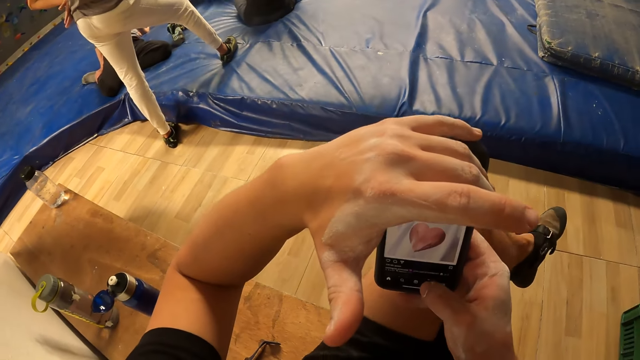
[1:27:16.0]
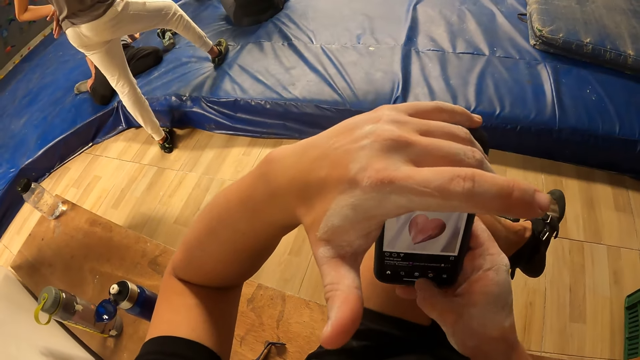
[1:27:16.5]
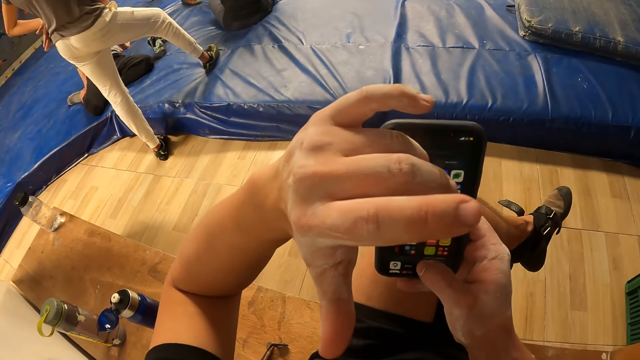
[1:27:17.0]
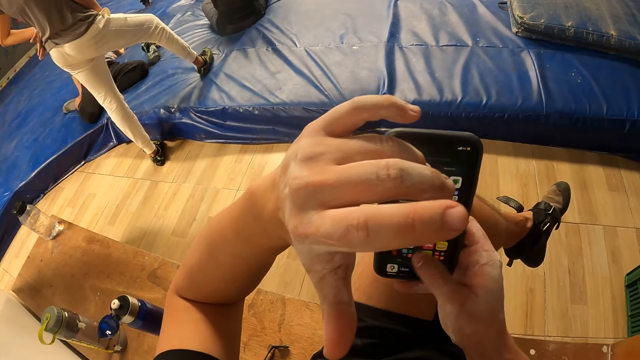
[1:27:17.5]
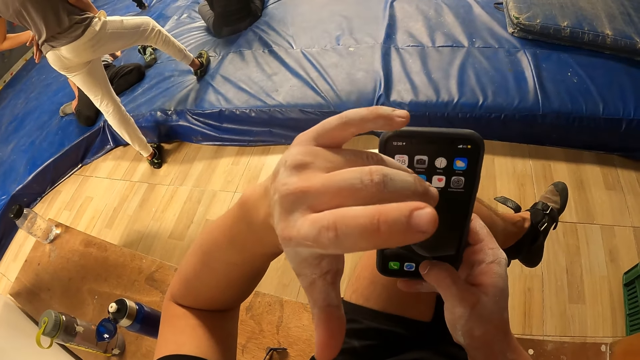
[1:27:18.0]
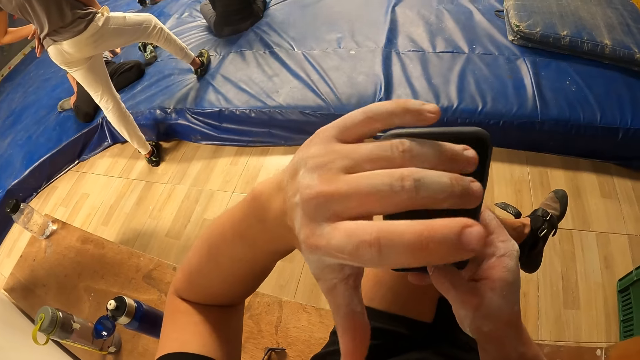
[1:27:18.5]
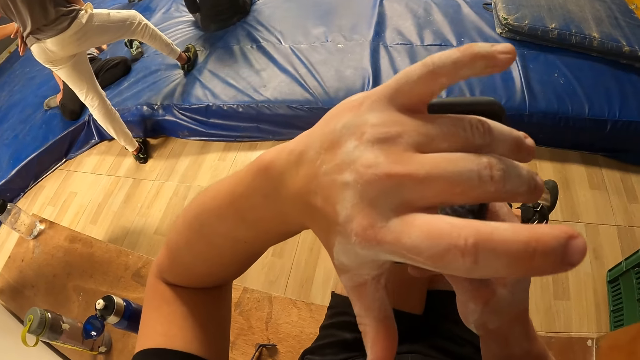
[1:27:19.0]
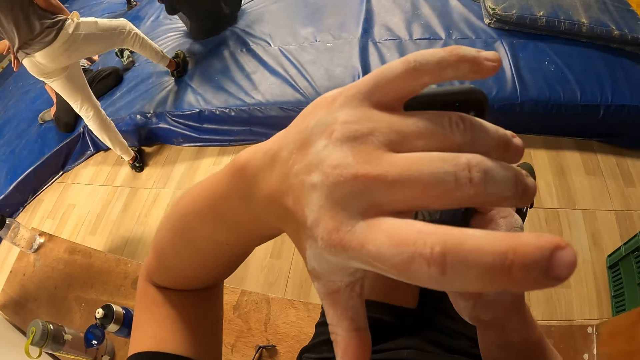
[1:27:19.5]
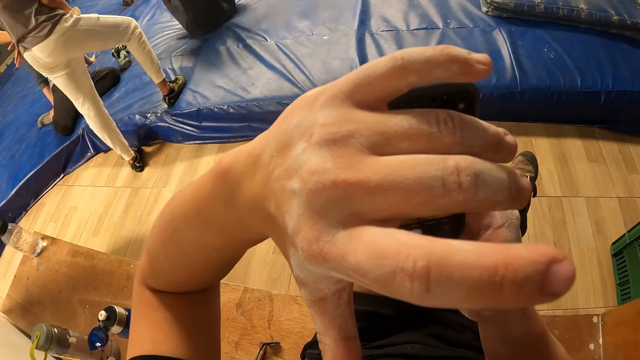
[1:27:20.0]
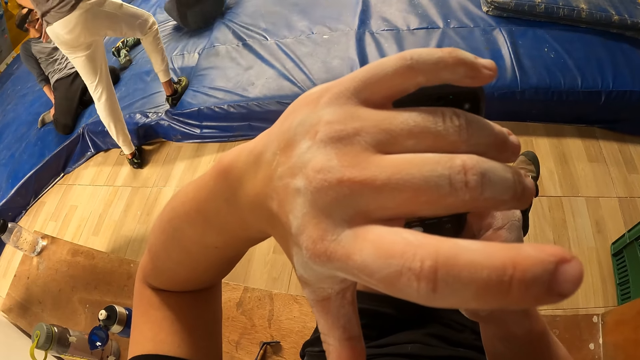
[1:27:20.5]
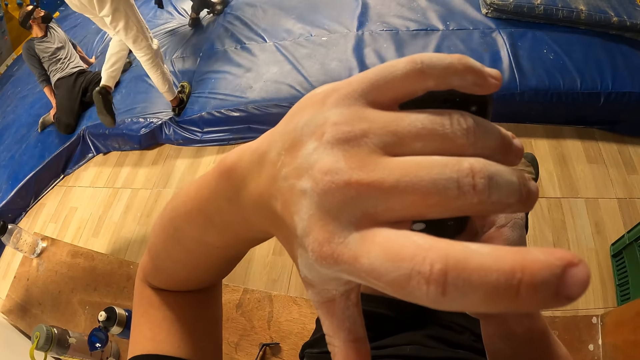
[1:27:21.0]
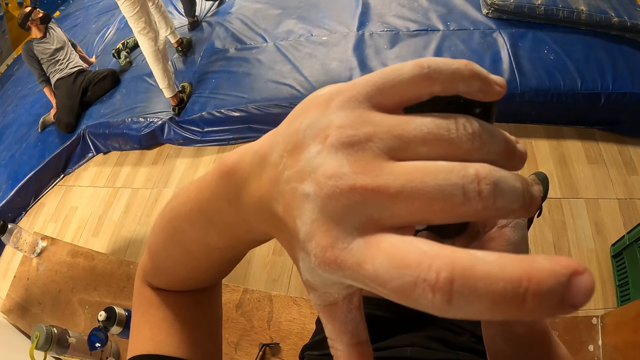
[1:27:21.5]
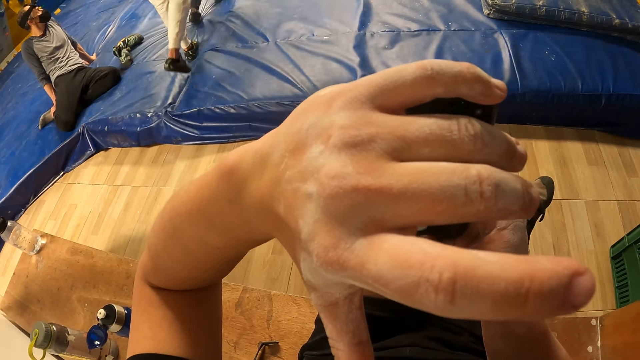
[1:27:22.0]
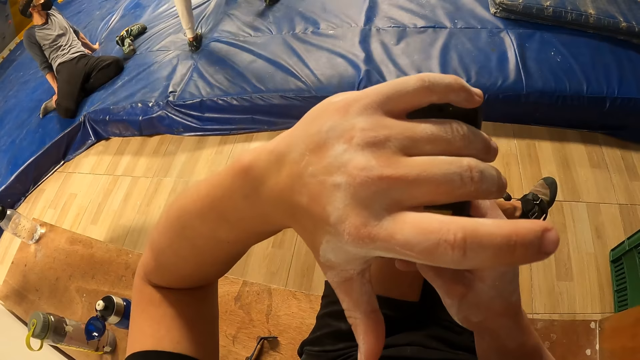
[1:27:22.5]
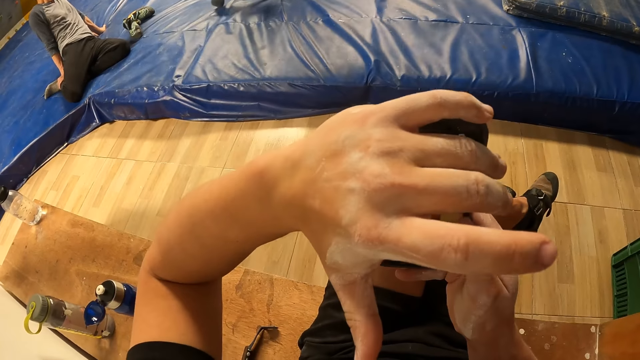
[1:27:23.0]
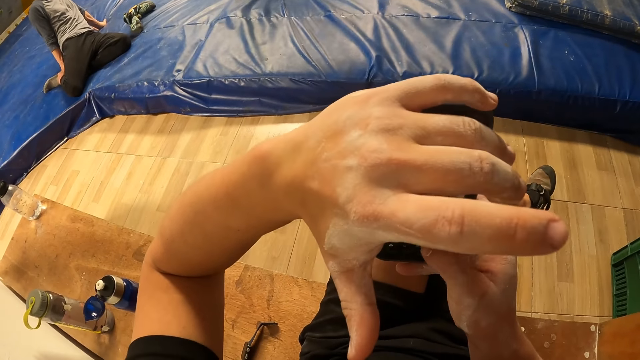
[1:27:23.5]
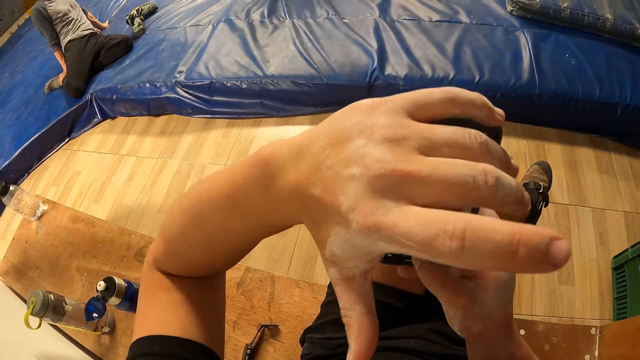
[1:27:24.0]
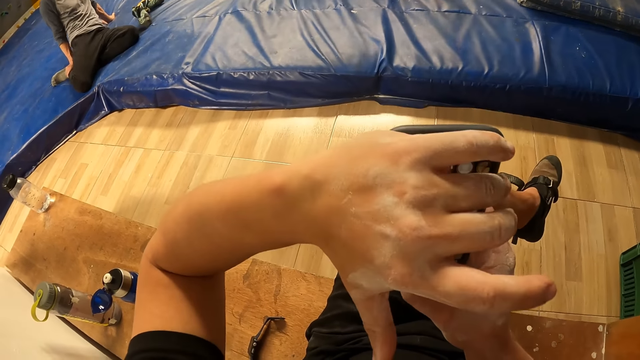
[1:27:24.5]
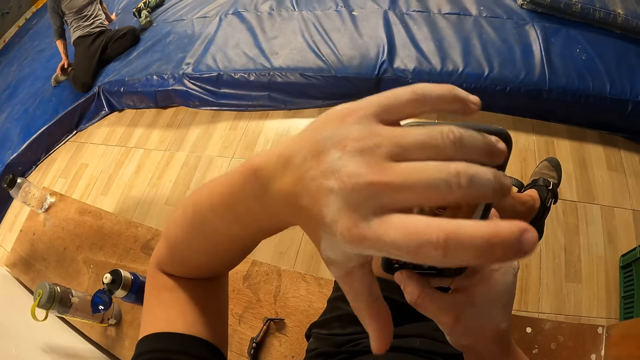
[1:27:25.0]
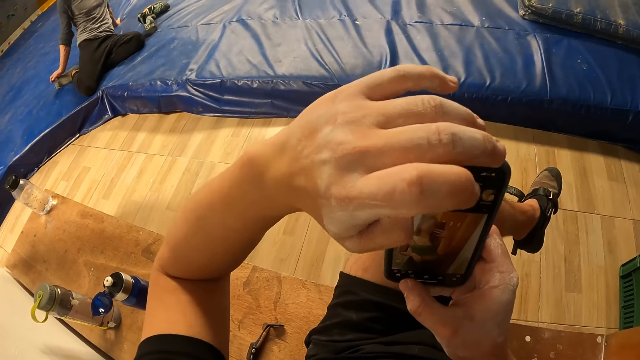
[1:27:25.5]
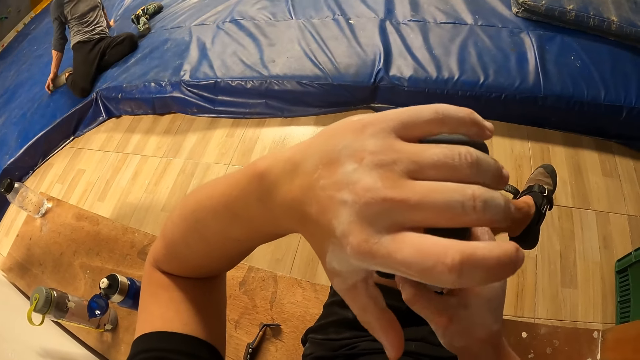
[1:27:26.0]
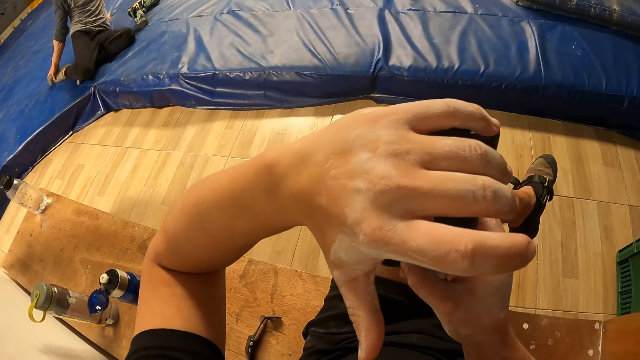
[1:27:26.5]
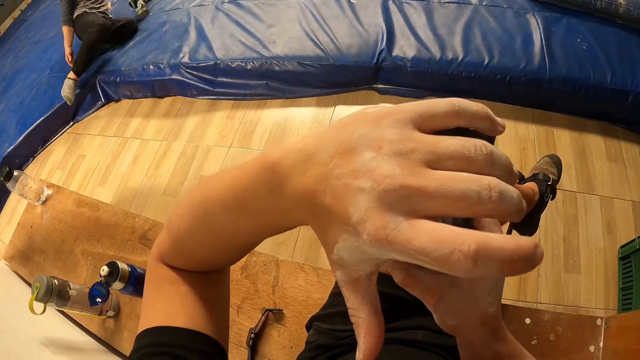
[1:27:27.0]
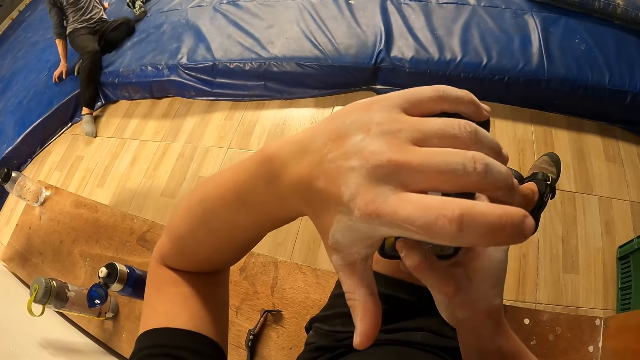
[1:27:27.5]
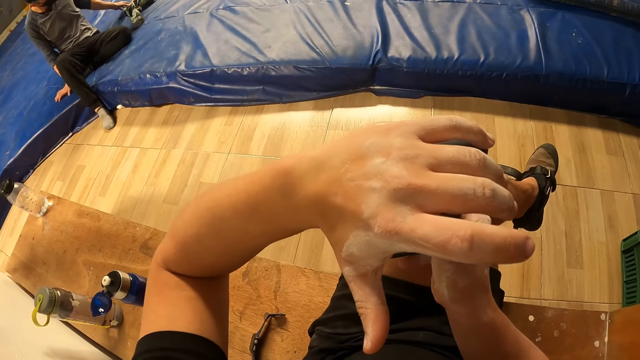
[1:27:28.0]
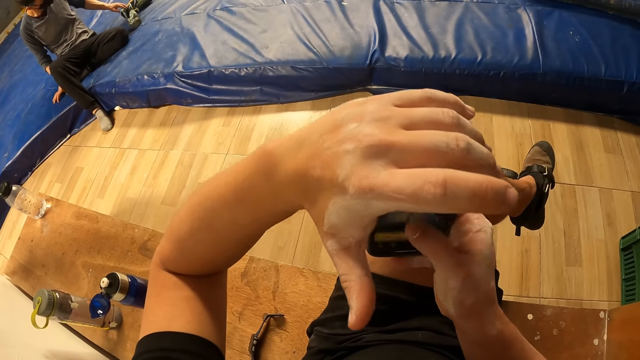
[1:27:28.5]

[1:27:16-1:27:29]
The camera wearer taps the phone. They cover the phone. They scroll the phone. They tap the phone. They cover the phone.

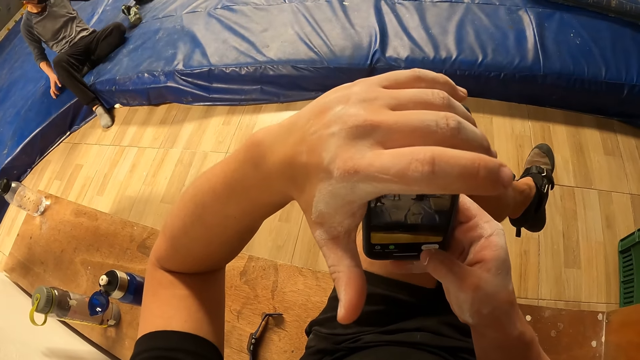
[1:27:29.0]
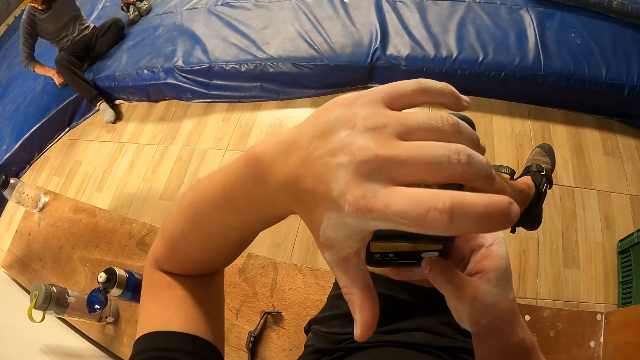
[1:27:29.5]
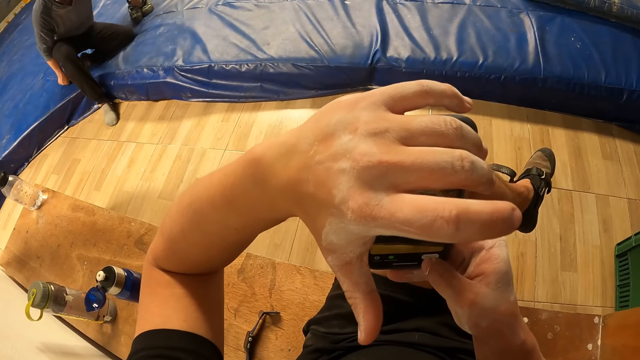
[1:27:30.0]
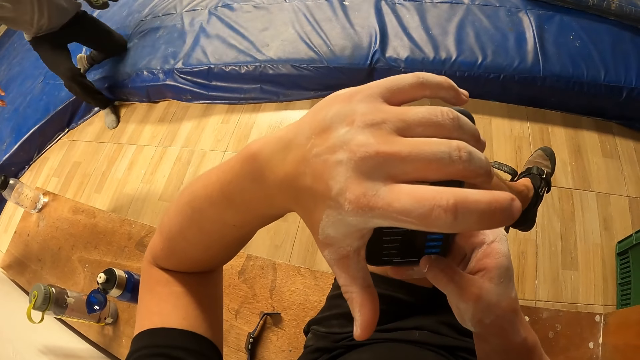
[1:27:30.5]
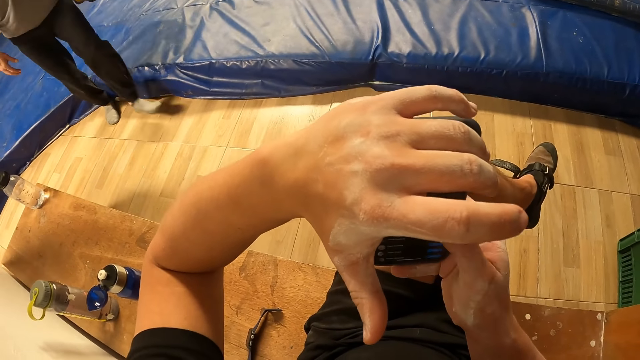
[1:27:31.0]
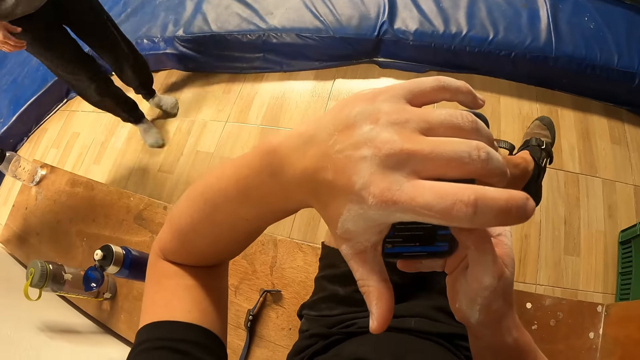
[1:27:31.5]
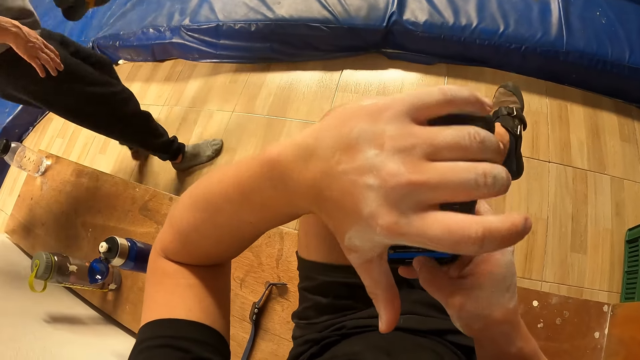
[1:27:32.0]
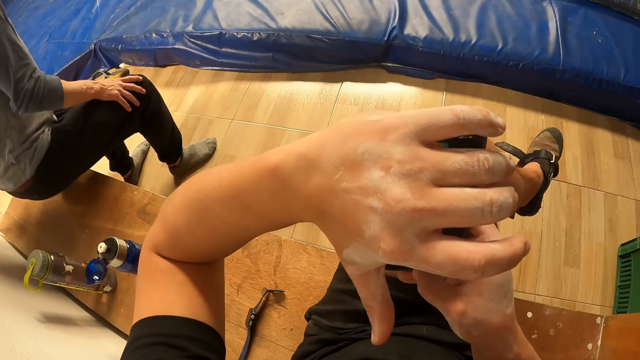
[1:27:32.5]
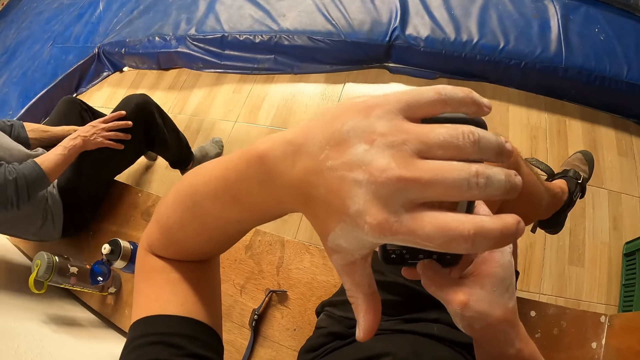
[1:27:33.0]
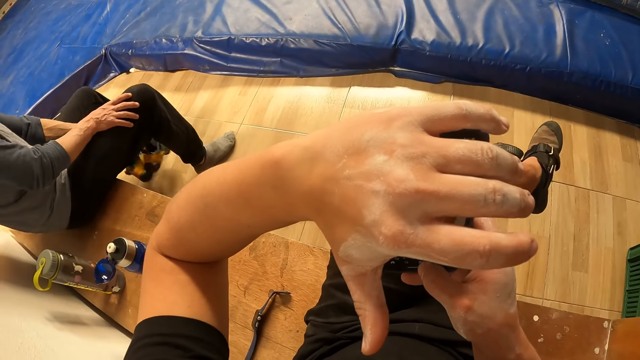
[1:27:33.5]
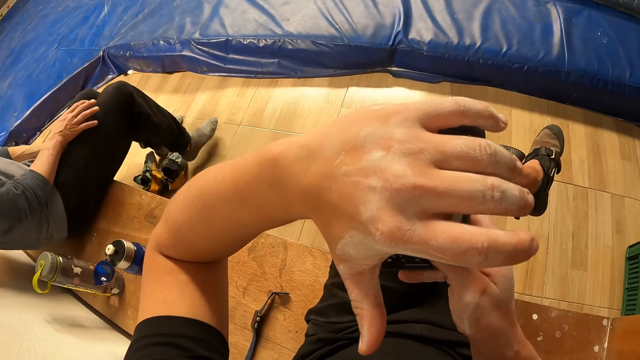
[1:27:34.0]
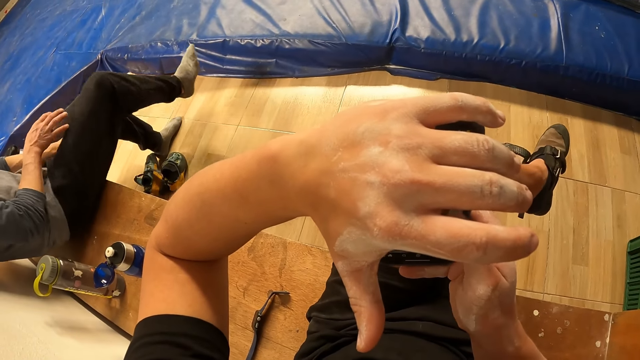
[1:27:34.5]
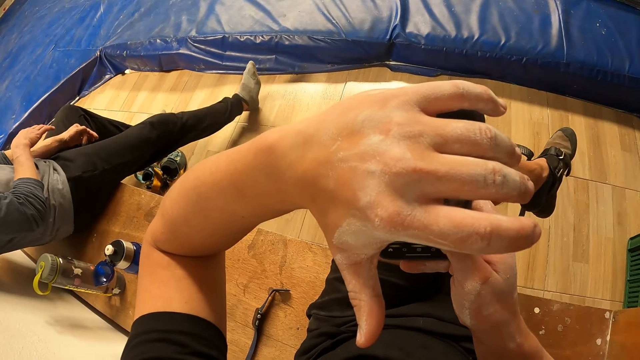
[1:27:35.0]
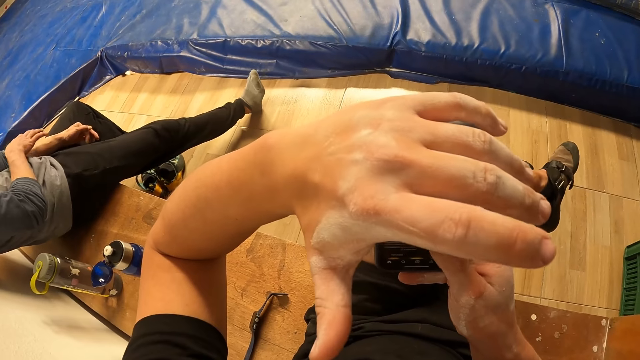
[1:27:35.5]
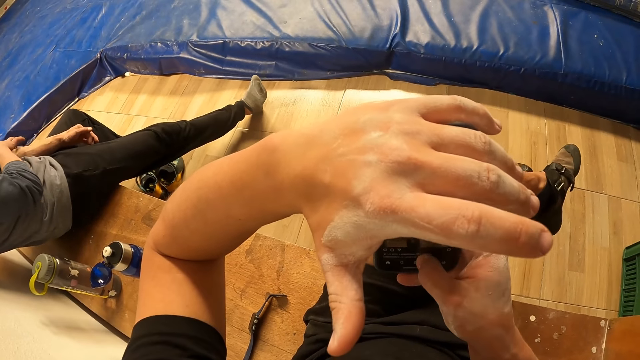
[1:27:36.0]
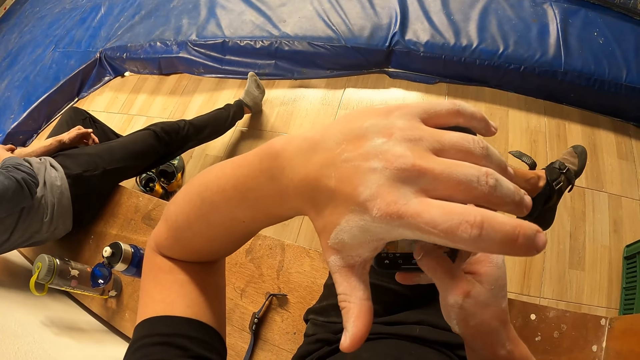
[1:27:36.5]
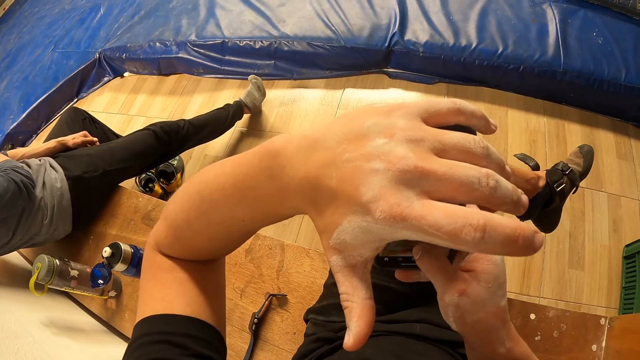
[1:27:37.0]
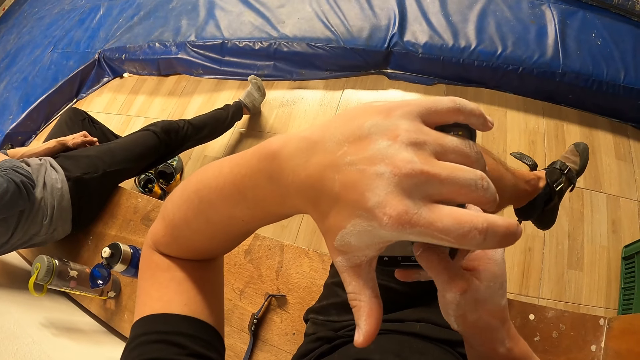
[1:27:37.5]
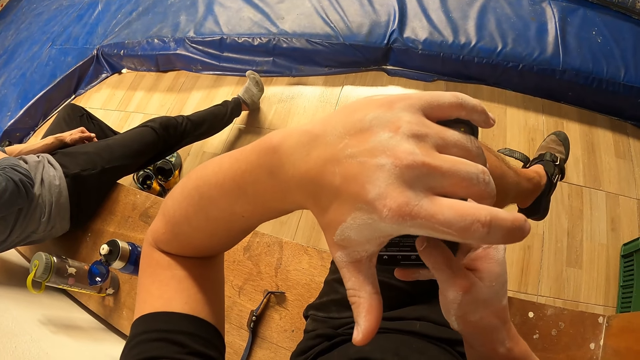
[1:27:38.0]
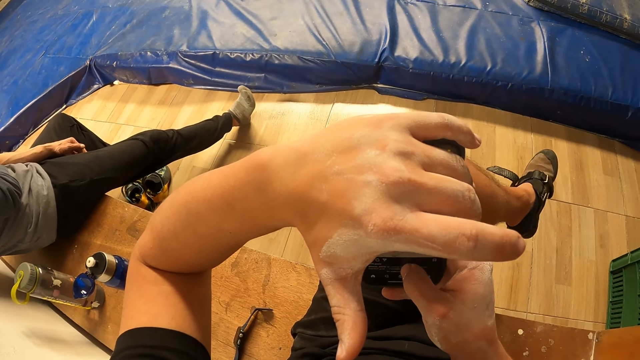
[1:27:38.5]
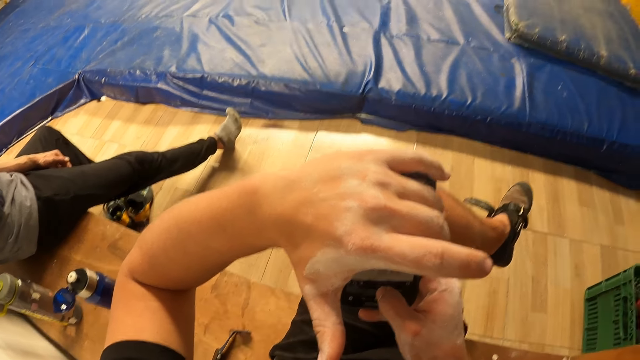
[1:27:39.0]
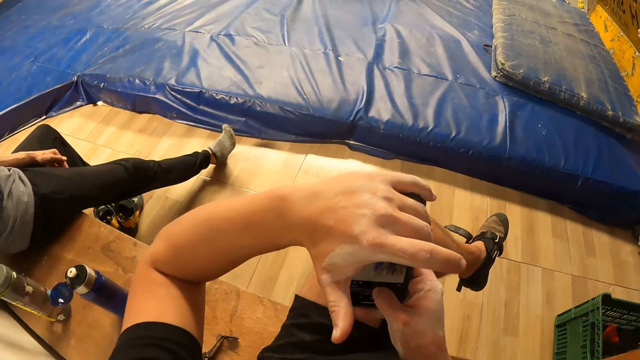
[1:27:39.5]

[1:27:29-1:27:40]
The man stands up from the foam. The camera wearer moves the legs. The man sits on a bench. The man drops the shoes in his left hand on the floor. The camera wearer scrolls the phone.
